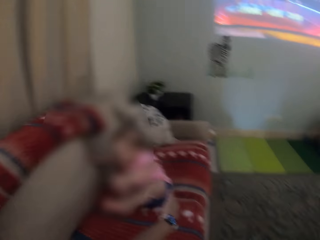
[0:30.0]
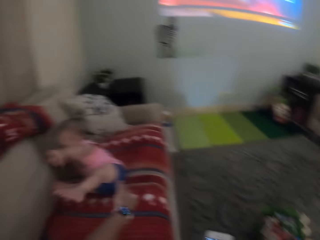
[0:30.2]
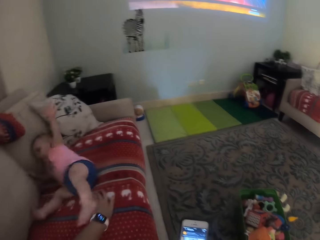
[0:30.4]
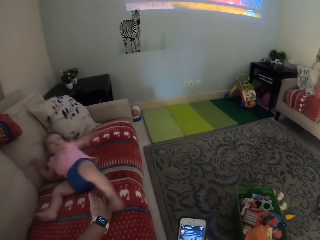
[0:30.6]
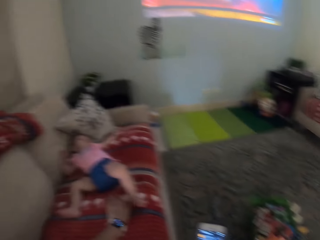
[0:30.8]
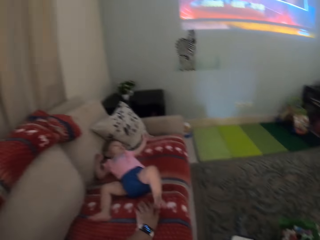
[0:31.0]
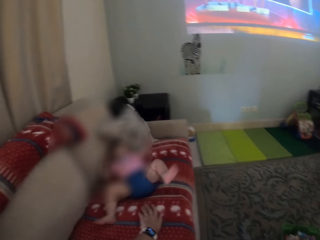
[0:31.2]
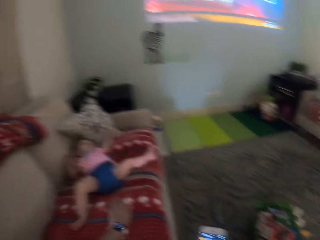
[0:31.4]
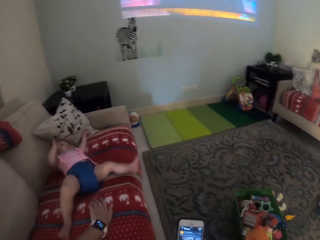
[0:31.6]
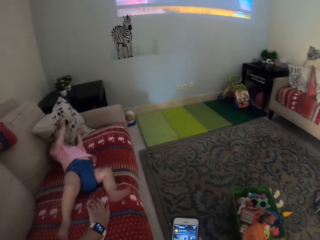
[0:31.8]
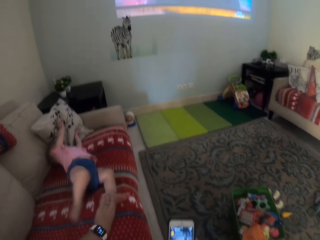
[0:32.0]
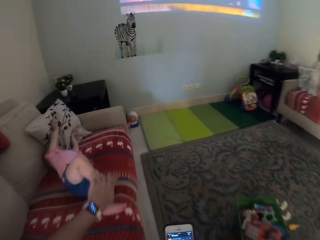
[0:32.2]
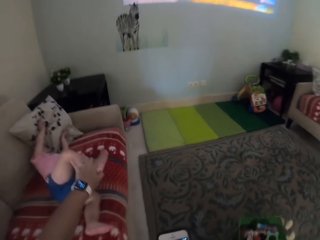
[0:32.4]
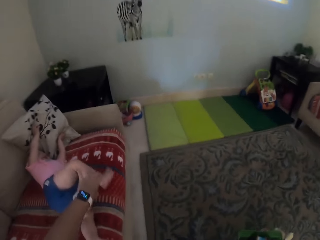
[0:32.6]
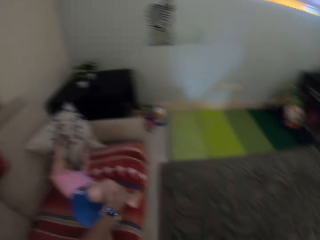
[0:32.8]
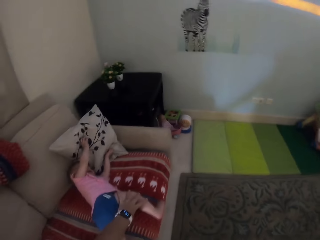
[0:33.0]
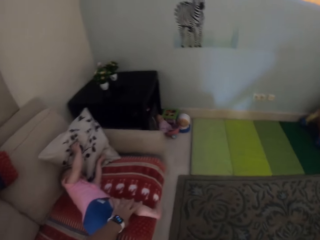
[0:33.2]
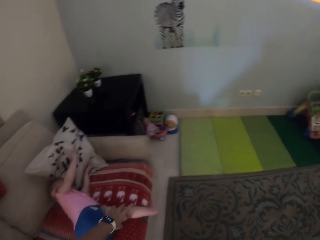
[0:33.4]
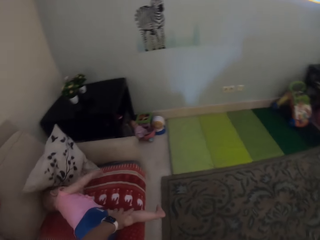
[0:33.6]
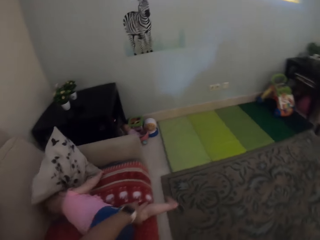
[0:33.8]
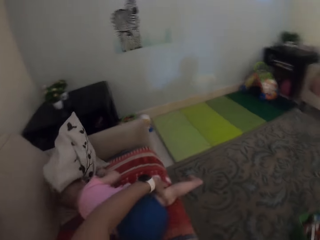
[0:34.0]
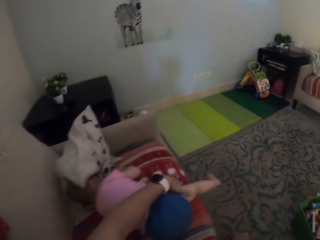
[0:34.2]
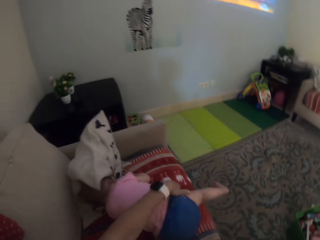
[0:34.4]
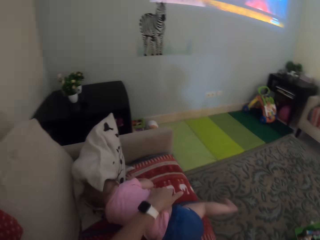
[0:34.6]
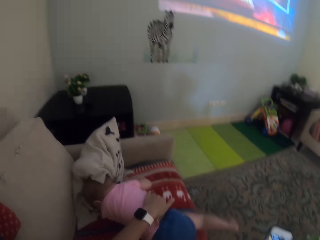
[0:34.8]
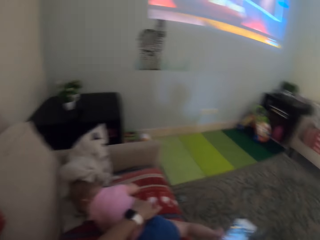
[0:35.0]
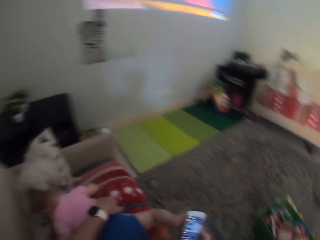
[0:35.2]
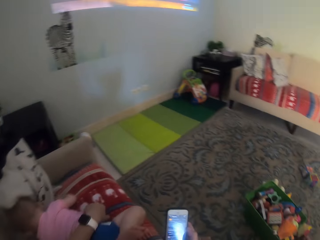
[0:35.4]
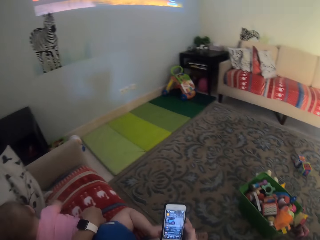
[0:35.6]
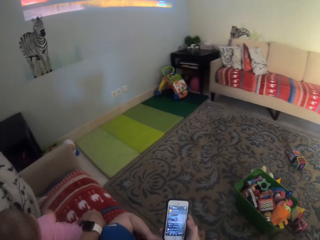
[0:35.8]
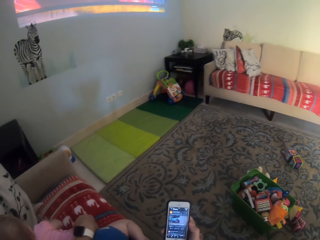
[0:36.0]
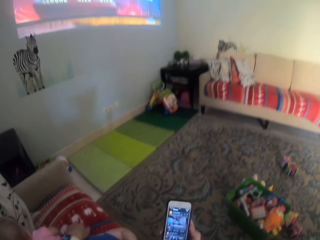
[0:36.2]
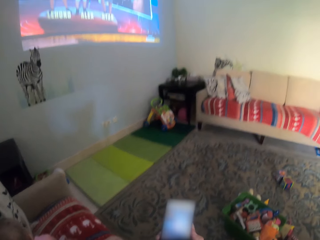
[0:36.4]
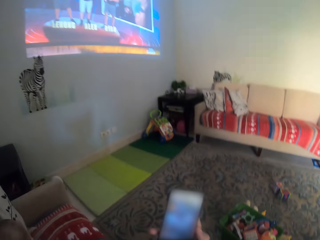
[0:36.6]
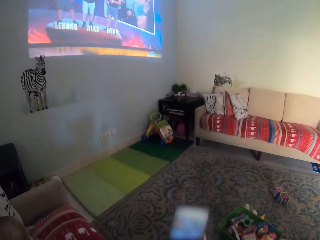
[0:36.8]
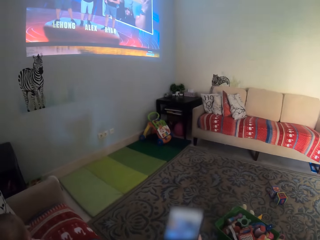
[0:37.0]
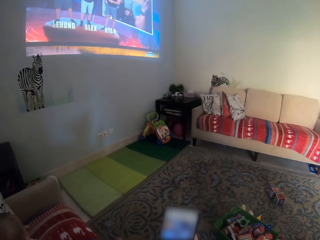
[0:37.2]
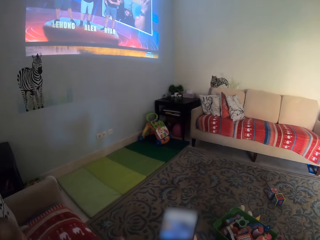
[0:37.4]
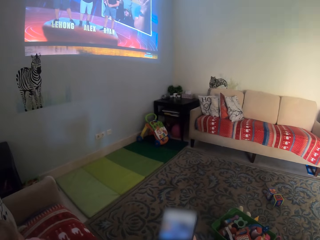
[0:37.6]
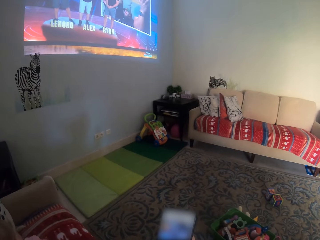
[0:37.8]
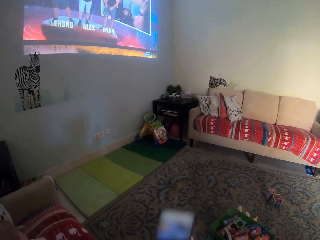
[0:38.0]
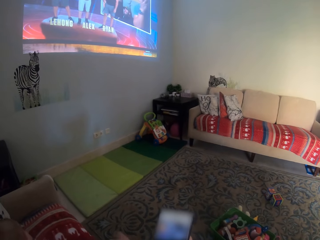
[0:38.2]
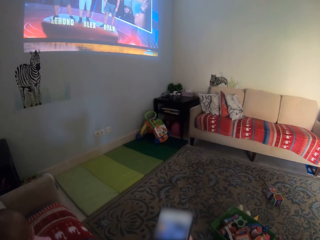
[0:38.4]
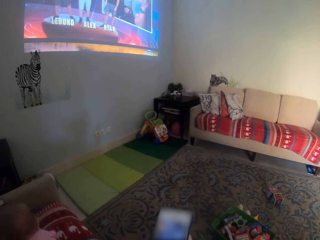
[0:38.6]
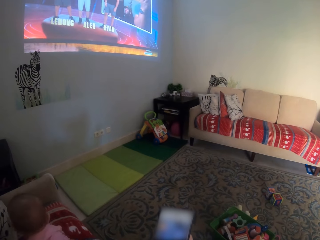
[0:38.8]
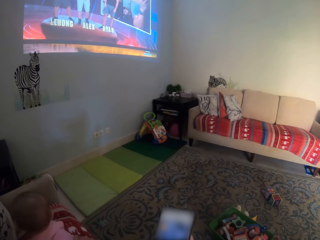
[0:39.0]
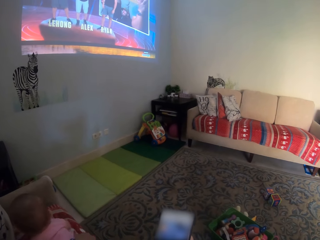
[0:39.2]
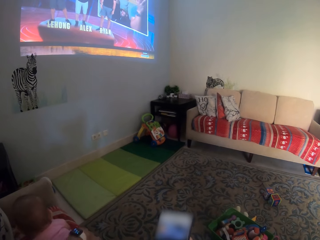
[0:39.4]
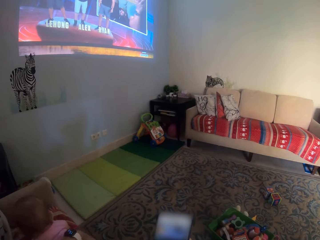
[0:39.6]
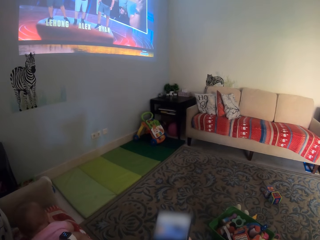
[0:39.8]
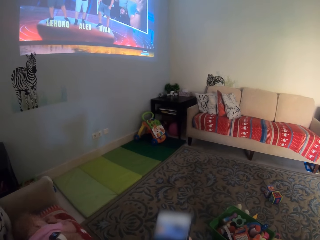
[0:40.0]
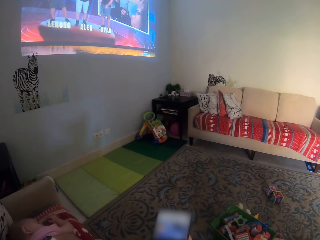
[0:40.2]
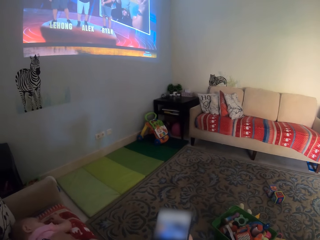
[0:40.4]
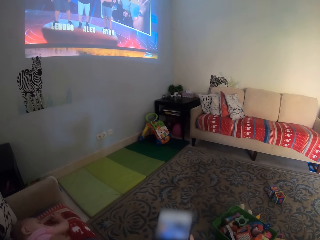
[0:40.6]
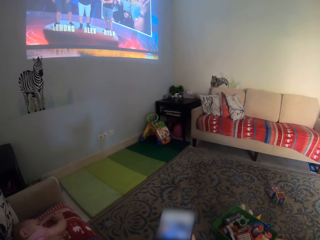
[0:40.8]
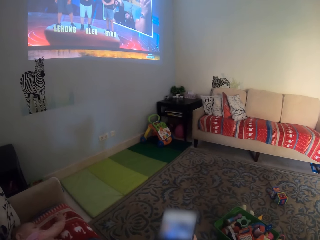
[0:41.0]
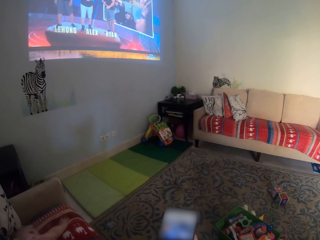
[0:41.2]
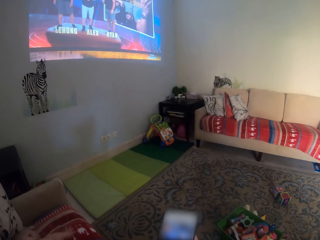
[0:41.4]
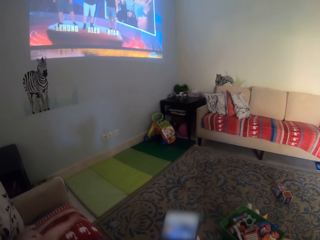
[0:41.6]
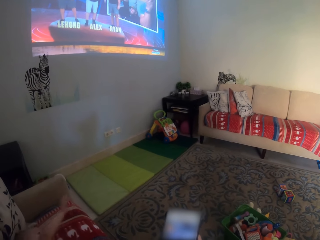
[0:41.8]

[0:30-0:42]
The camera wearer touches the child. They hold the child. They operate the phone.

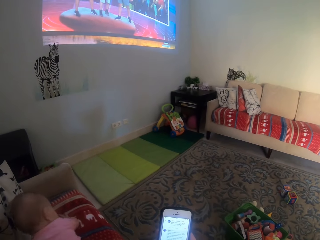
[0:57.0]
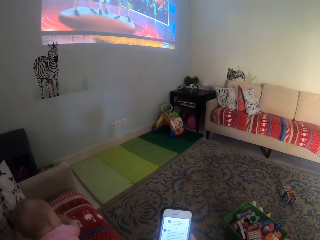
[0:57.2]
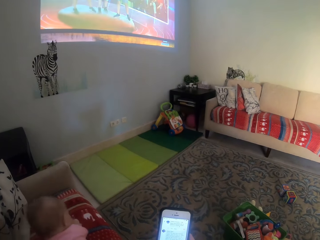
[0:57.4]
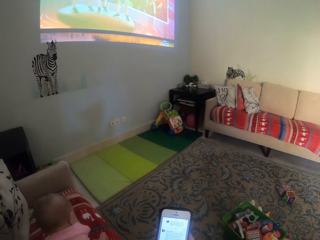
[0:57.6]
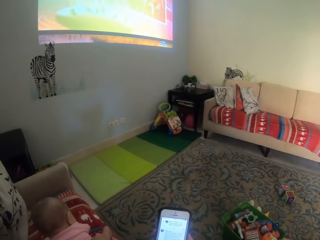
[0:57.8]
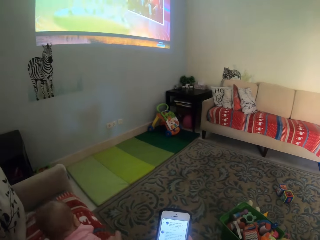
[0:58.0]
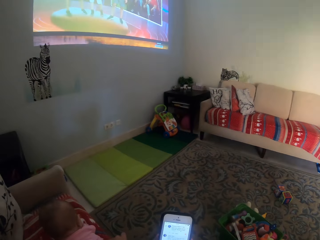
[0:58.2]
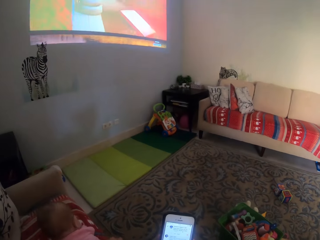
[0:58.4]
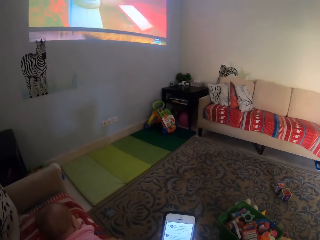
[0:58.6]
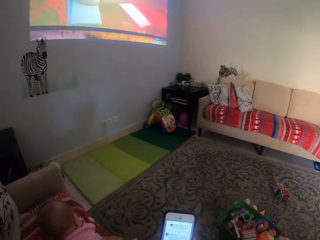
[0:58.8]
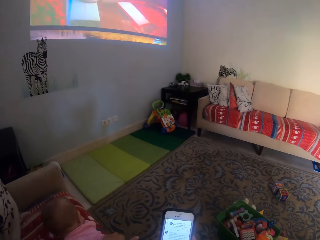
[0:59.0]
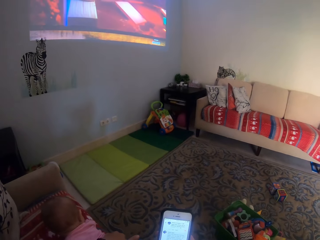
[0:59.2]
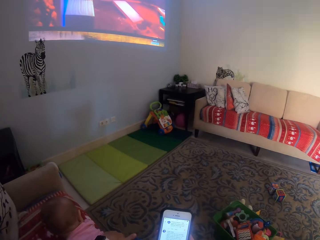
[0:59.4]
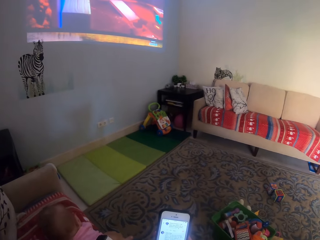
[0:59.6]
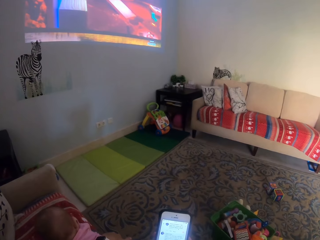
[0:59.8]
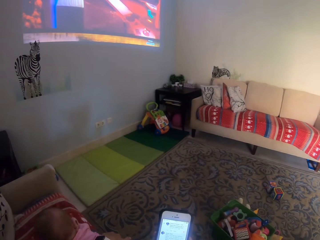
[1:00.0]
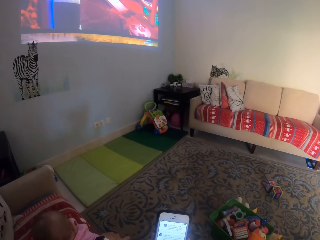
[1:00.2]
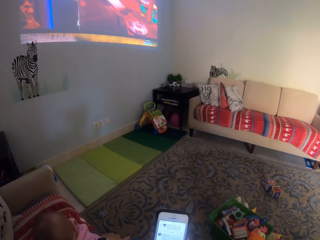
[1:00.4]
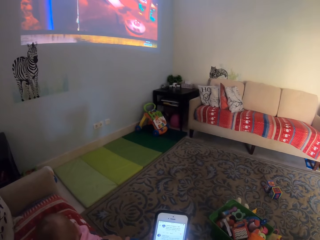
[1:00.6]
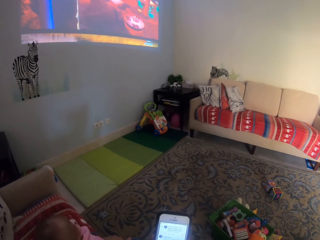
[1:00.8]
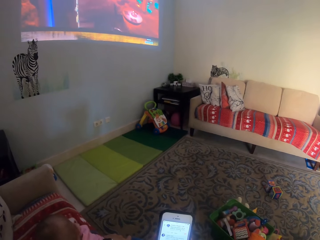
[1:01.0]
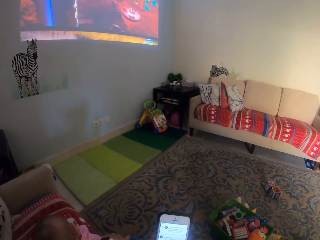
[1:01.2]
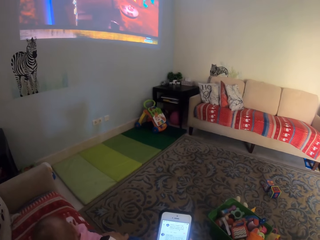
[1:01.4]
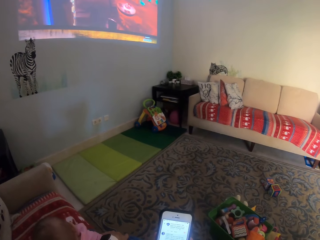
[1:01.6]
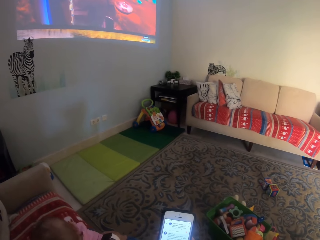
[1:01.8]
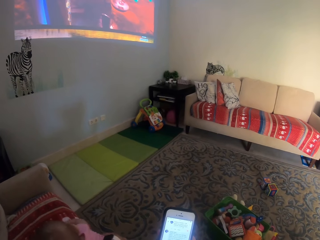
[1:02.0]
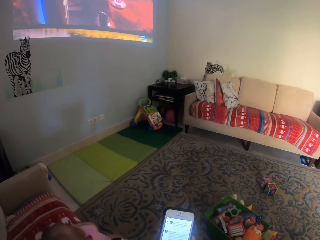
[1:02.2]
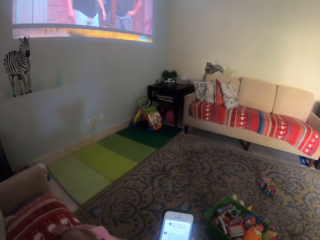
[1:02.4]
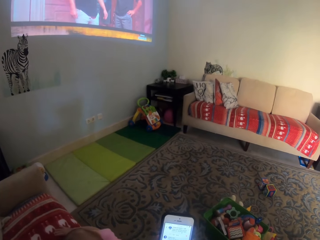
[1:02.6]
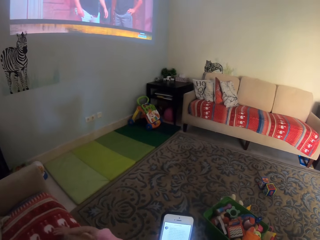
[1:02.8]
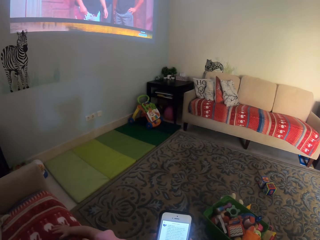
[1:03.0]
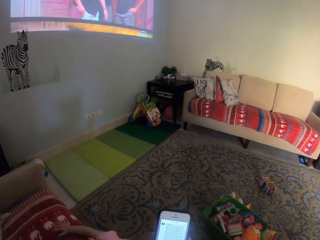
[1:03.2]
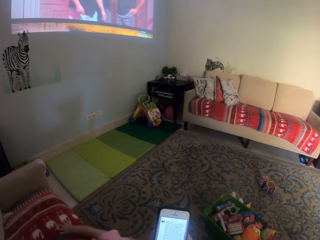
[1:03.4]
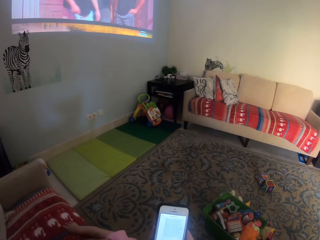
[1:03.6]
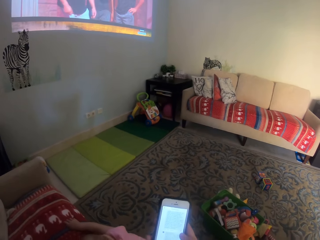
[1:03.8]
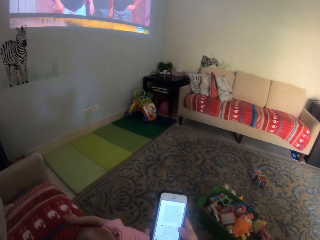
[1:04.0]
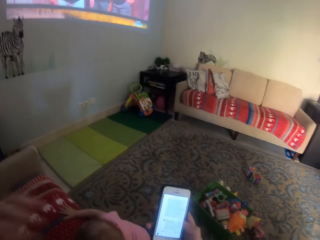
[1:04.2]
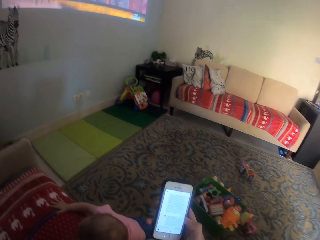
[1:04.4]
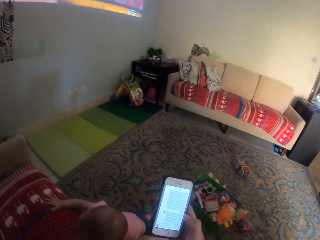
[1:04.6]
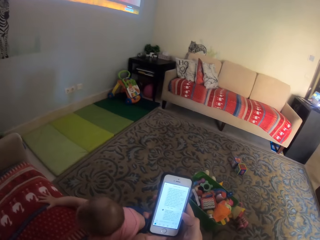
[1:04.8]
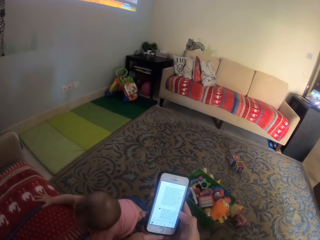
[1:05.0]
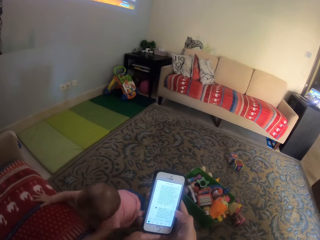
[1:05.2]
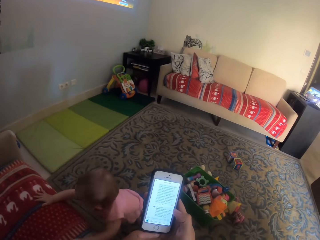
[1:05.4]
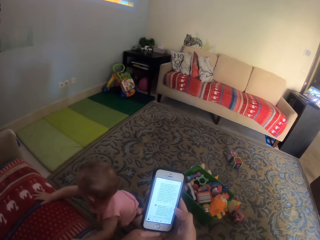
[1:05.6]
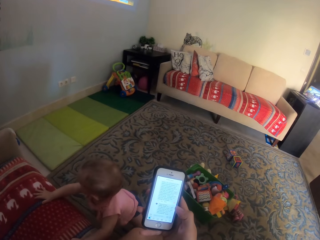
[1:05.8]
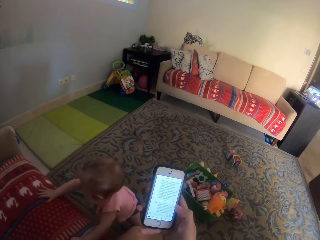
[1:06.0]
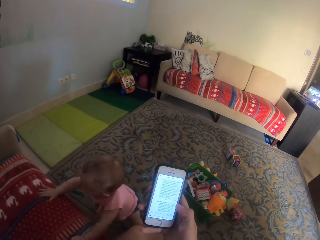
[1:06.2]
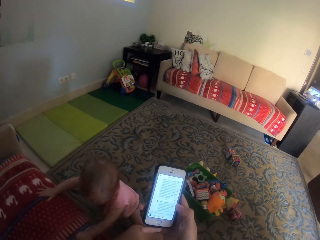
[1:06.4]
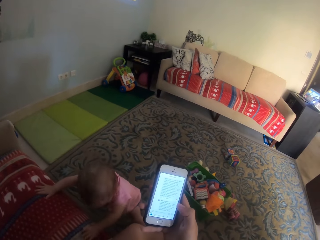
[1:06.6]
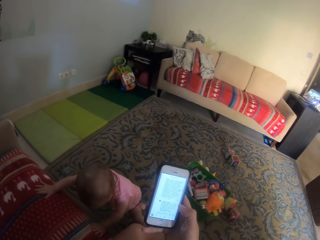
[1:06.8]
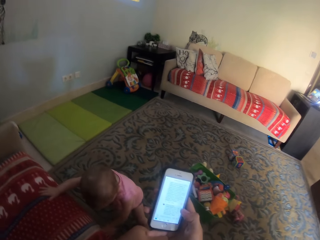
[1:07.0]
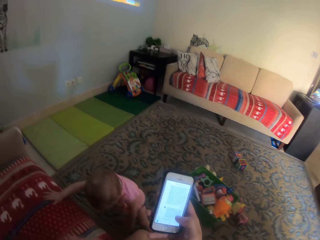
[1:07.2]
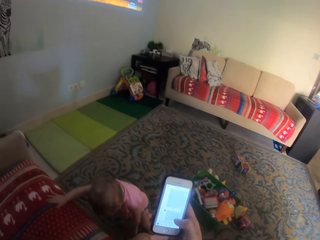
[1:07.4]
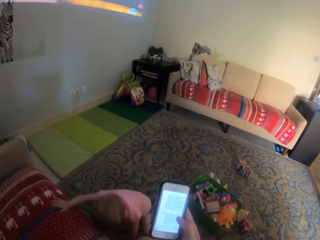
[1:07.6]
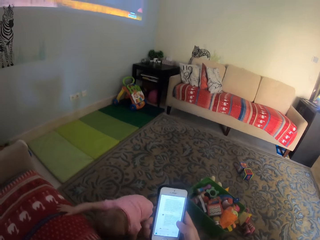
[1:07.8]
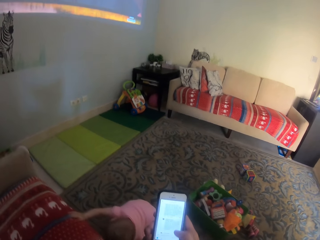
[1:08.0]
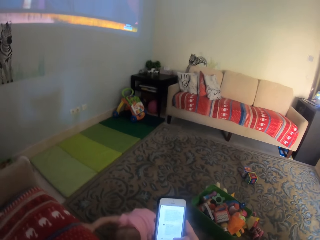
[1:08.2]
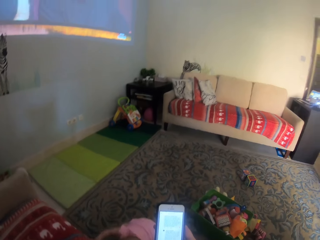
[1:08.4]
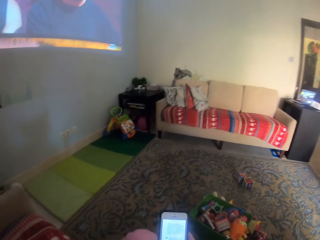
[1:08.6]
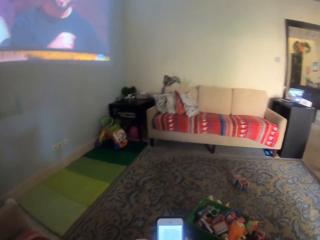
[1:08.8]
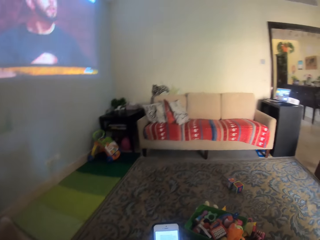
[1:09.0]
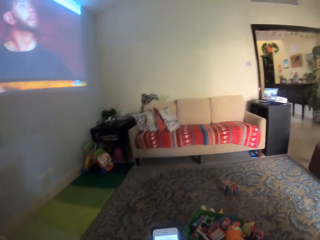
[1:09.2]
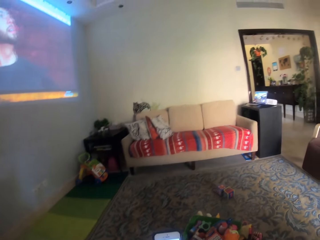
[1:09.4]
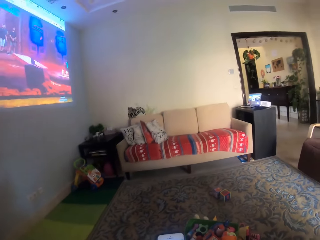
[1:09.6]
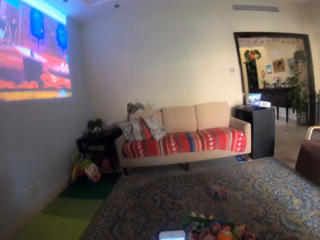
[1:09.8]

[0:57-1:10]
A child moves down from the chair. The camera wearer looks at the phone. They operate the phone.
